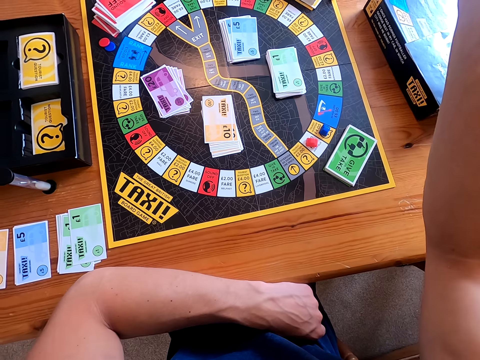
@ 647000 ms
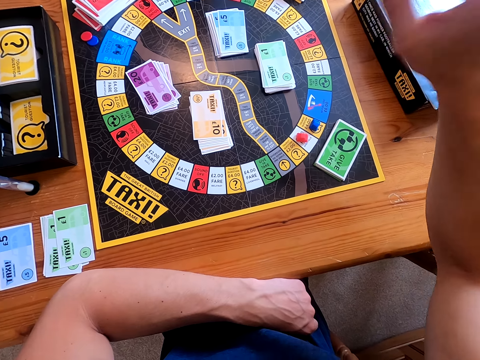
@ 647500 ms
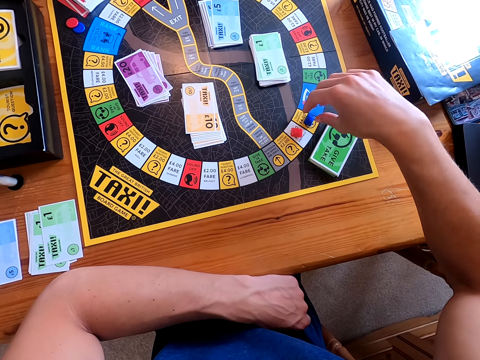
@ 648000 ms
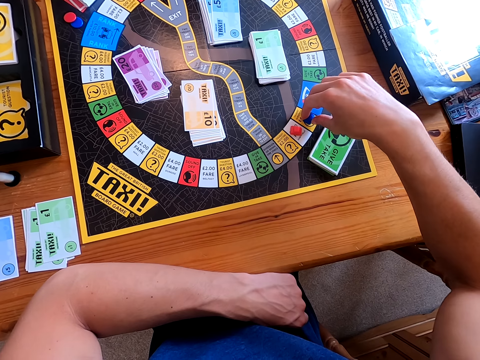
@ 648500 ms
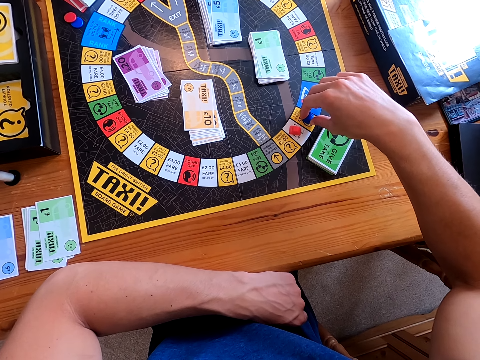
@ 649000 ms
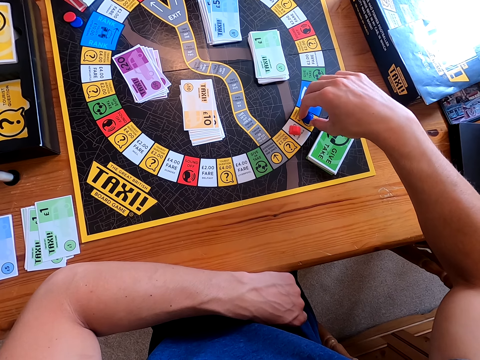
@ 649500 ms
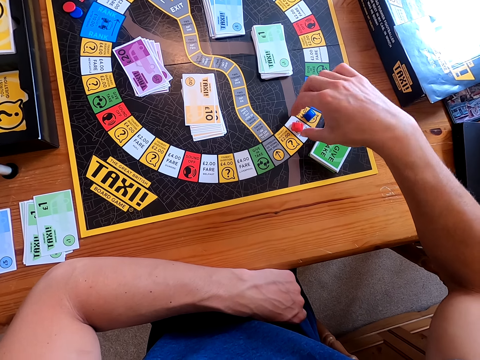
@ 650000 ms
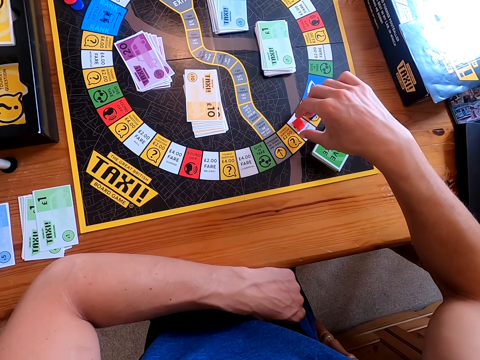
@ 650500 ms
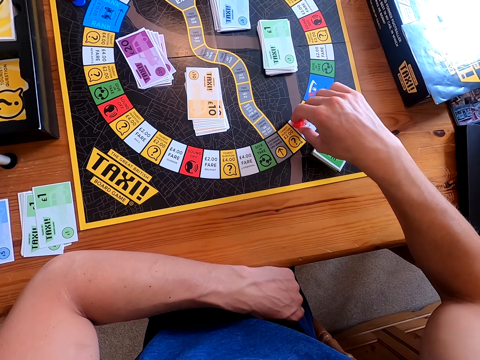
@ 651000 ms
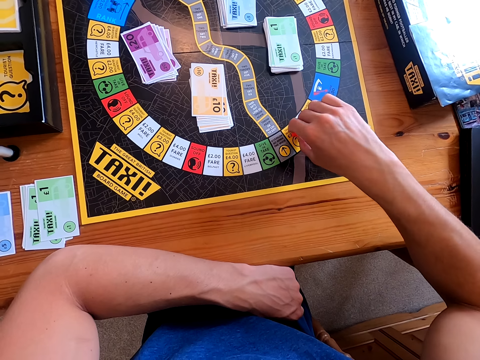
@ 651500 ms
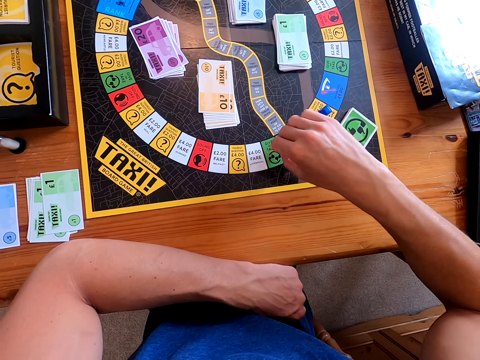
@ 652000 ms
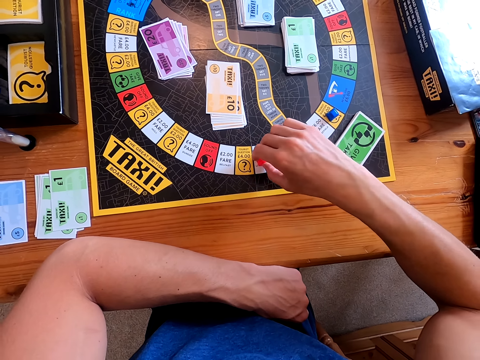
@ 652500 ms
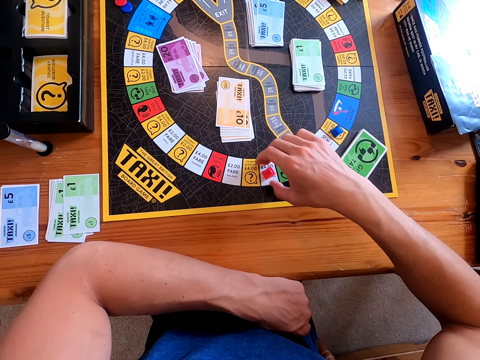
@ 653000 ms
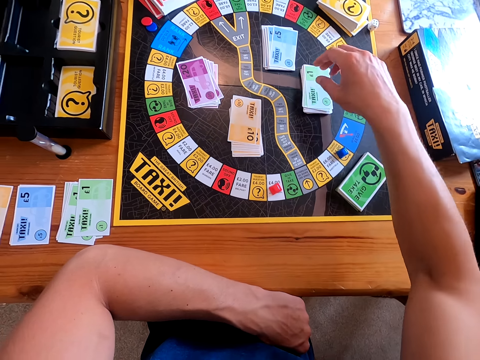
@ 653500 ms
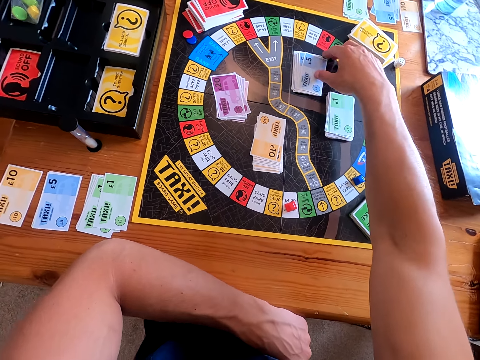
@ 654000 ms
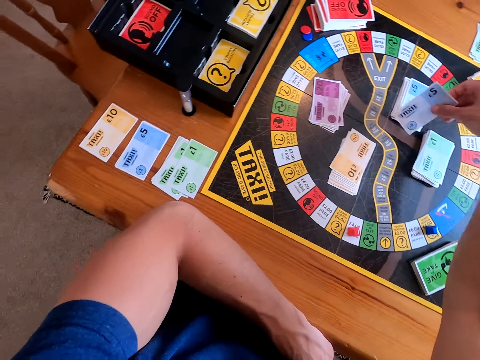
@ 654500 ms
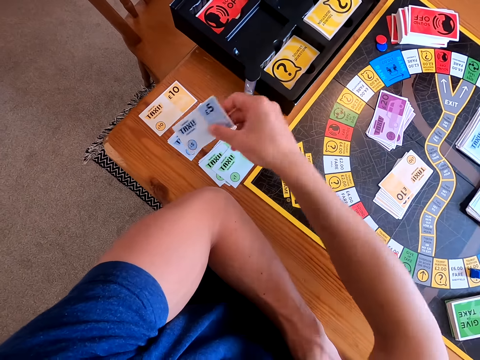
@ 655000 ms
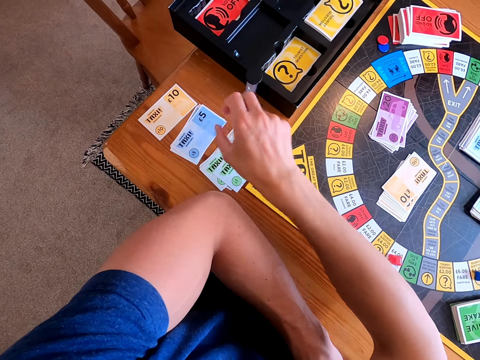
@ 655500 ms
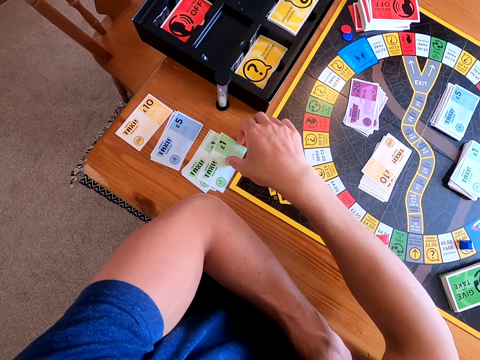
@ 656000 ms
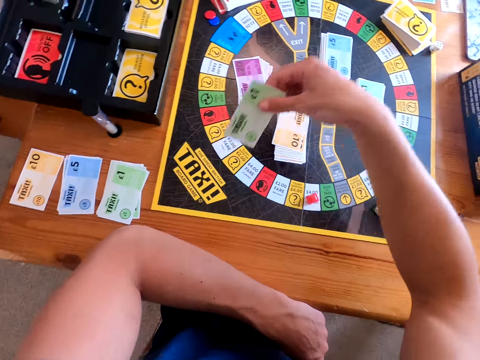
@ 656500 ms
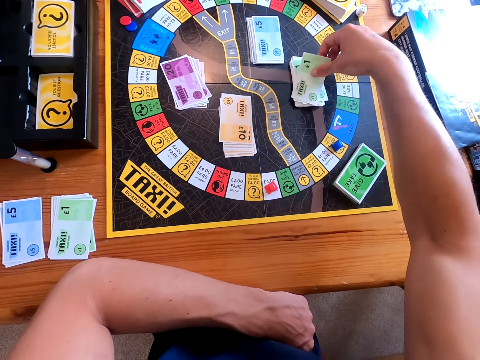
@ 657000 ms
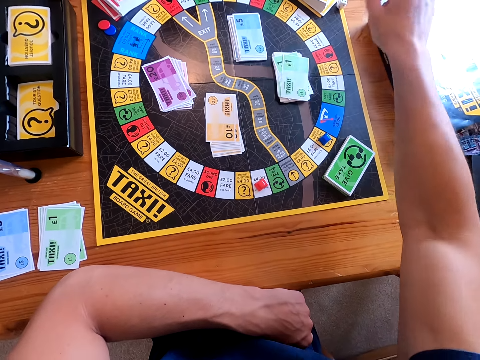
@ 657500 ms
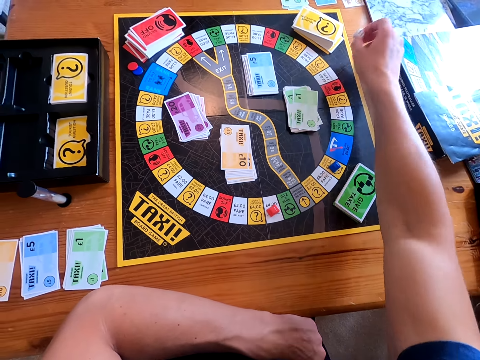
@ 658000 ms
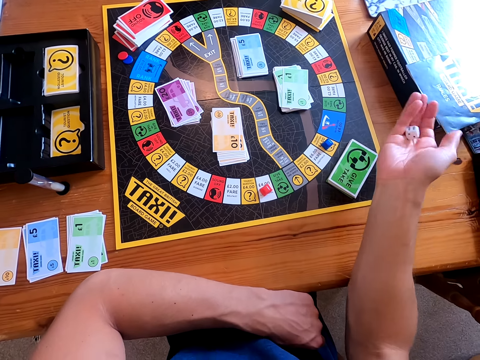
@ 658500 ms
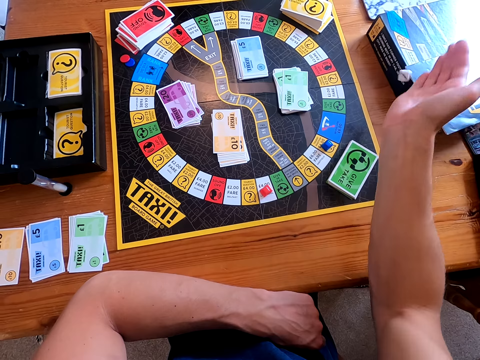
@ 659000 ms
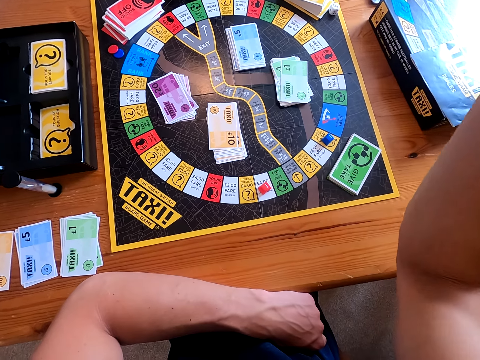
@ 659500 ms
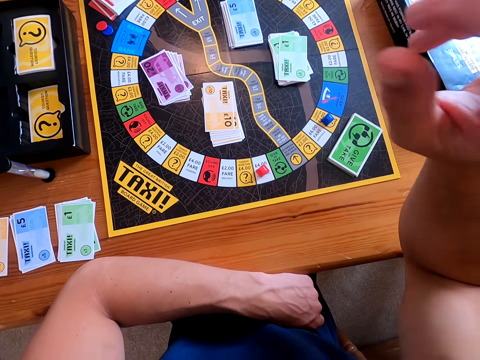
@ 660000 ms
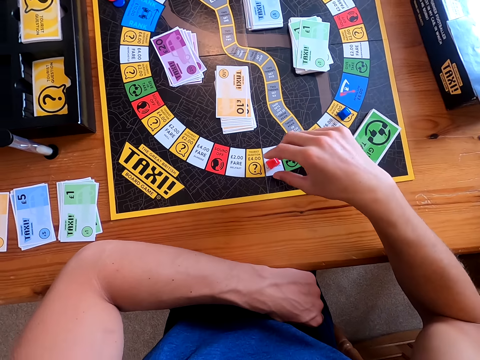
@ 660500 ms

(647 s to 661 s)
The camera wearer throws the dice on the game mat. A lady speaks to the camera wearer. The camera wearer holds a blue object on the game mat. He lets go of the blue object on the game mat. He holds a red object on the game mat. He moves the red object on the game mat. He lets go of the red object. He picks a blue card from the game mat. He places the blue card on the table. He picks a green card from the table. He places the green card on the game mat. He picks the dice from the game mat. He shuffles the dice with the right hand, rolling the dice in his hand. He throws the dice on the game mat.

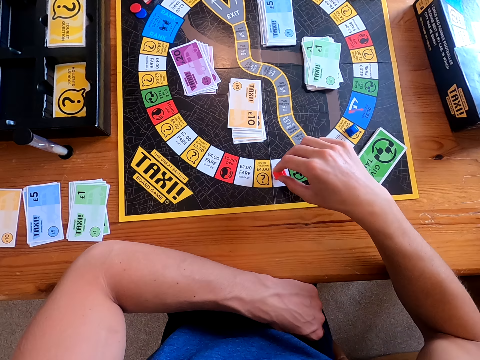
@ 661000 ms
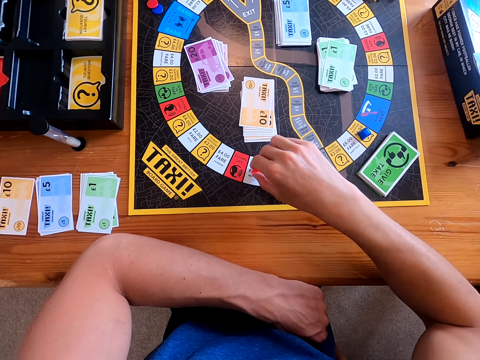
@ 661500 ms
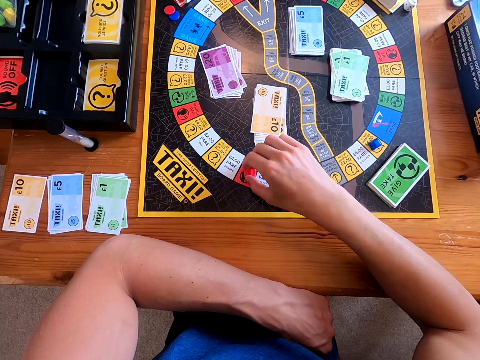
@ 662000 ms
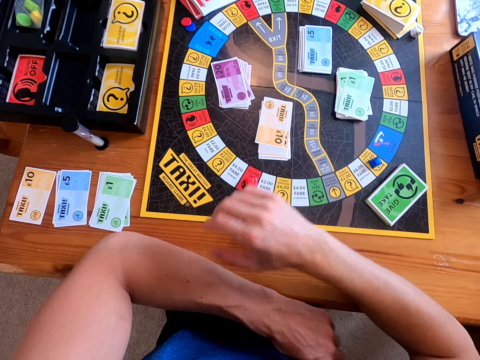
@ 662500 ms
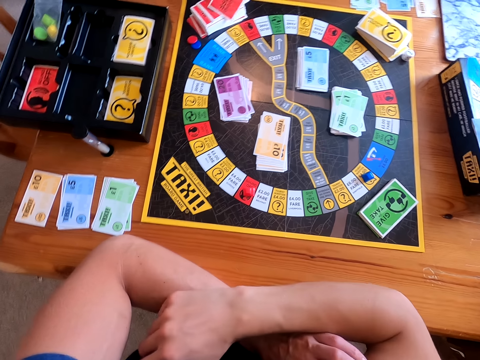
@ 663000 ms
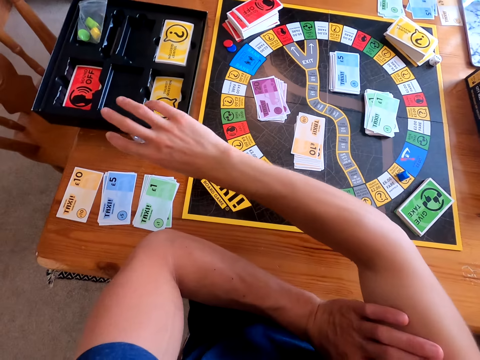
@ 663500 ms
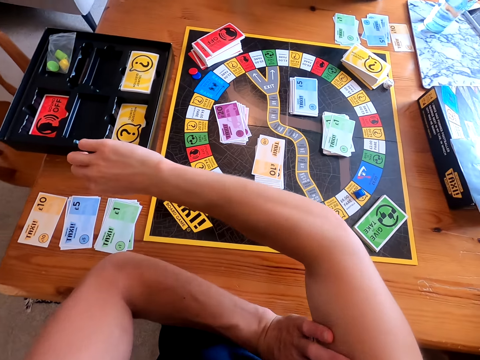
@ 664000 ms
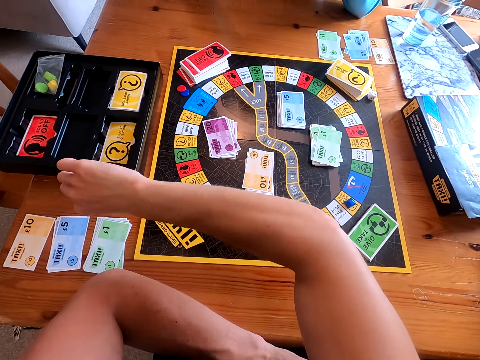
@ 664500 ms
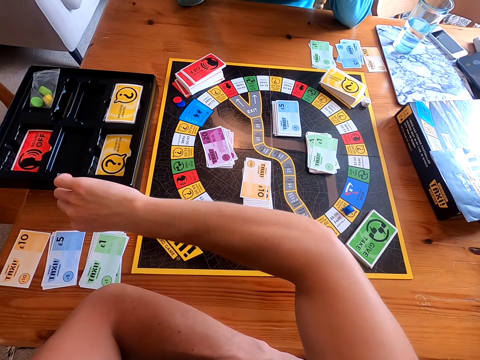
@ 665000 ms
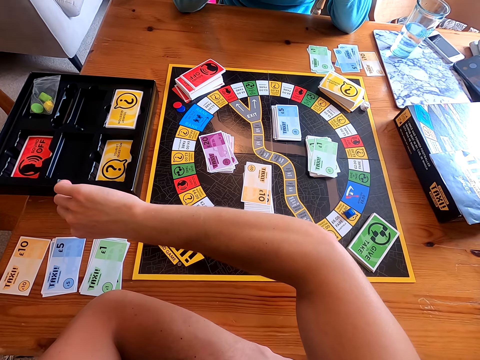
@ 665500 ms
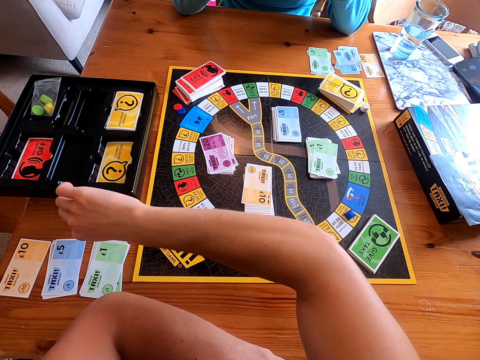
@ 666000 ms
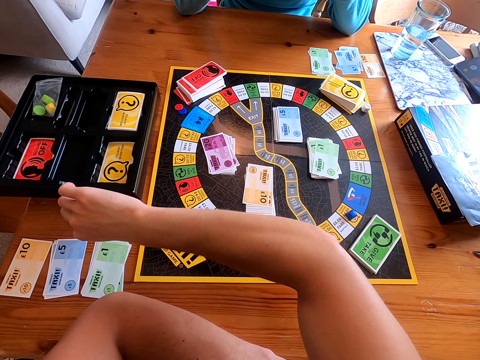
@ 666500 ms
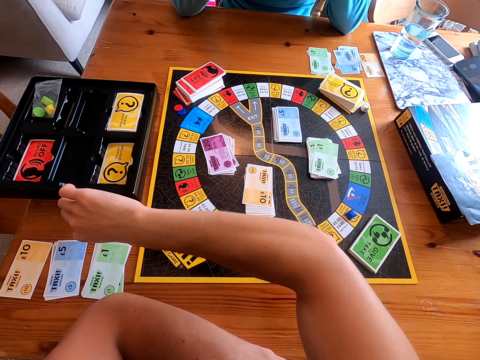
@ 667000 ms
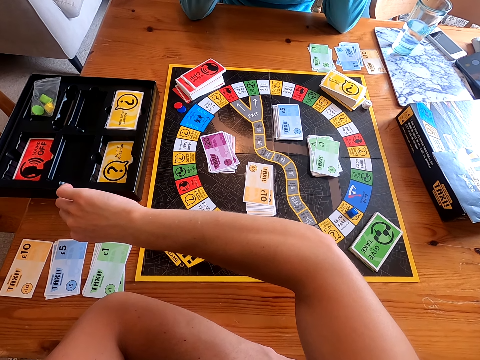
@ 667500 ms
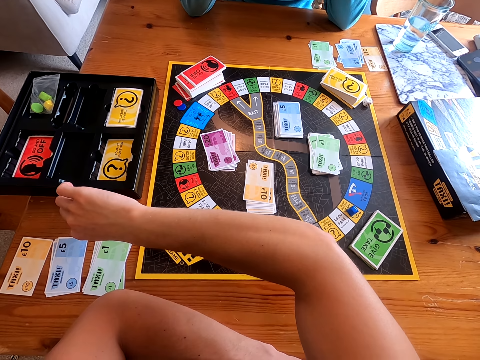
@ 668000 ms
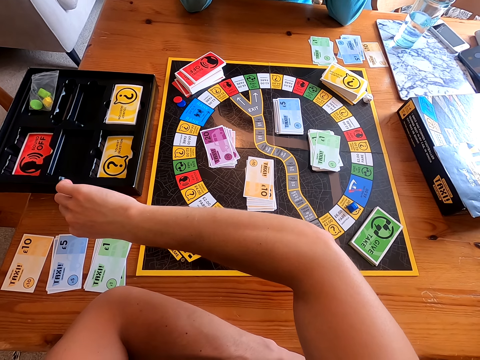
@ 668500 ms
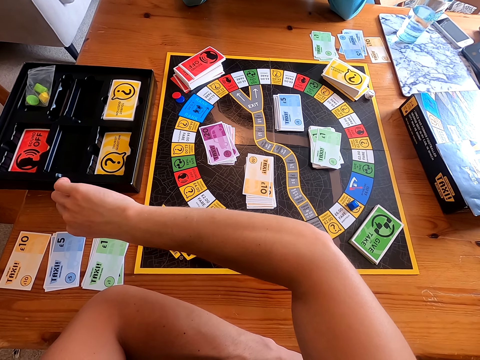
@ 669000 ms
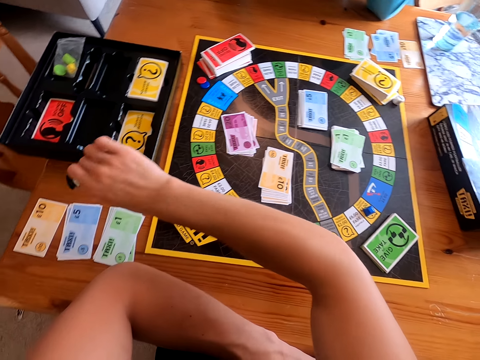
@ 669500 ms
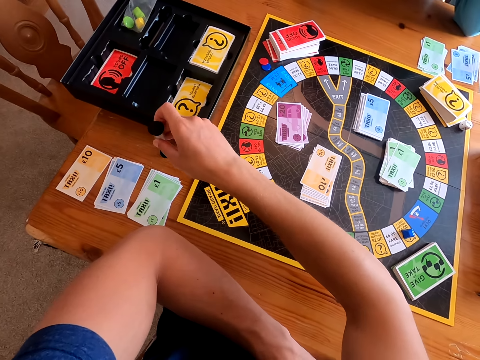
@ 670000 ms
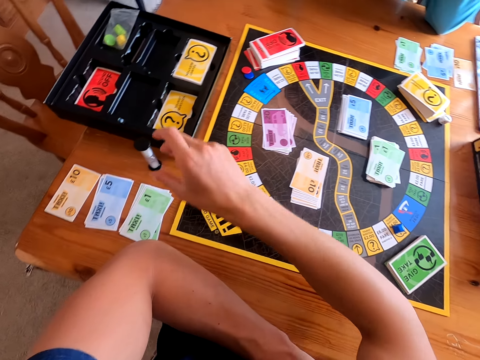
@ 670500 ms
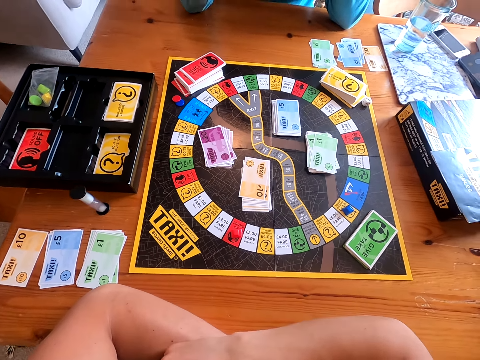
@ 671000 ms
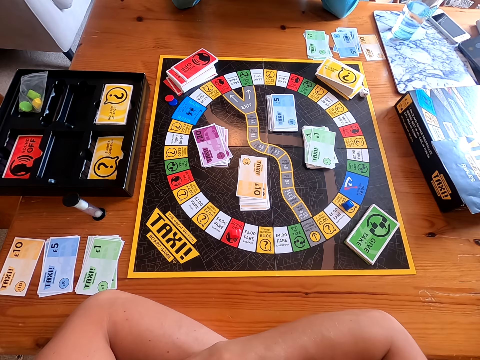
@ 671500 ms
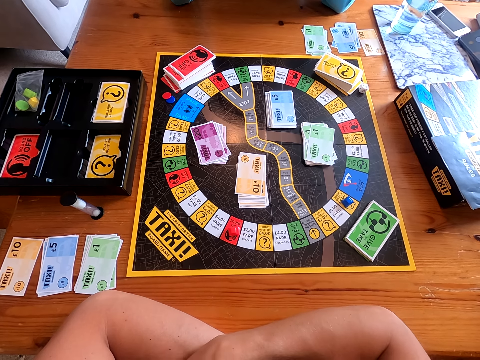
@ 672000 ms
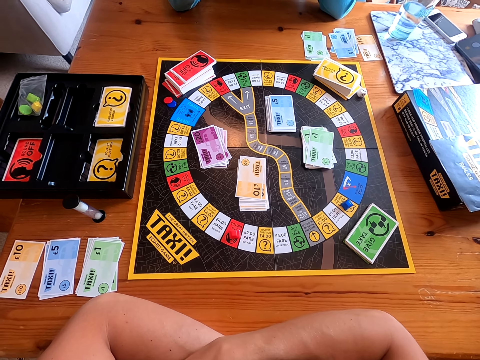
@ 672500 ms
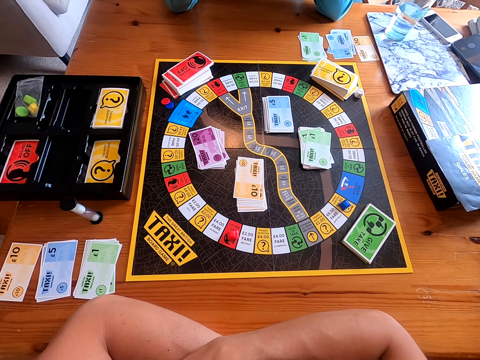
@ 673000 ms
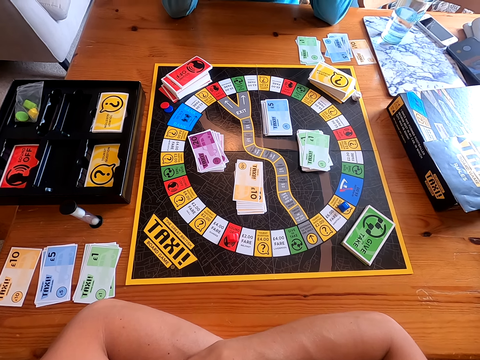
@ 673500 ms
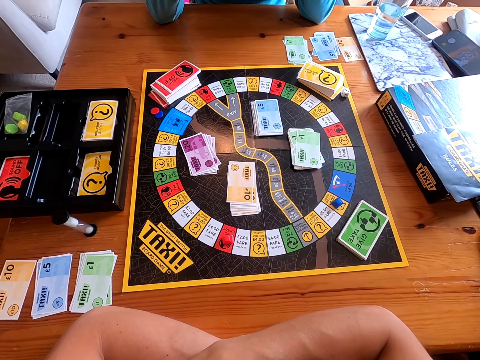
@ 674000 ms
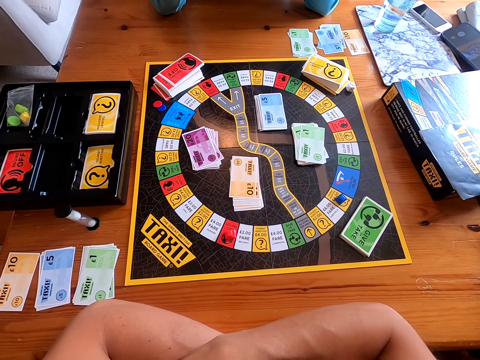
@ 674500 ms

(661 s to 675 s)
The camera wearer picks a red object on the game mat. They move the red object. They release the red object. They speak to a lady. The lady picks the card from the board. The camera wearer holds the hour glass on the table. The lady speaks to the camera wearer. The lady reads the question on the card. The camera wearer flips the hour glass. They let go of the hour glass. They answer the question on the card. They speak to the lady.
